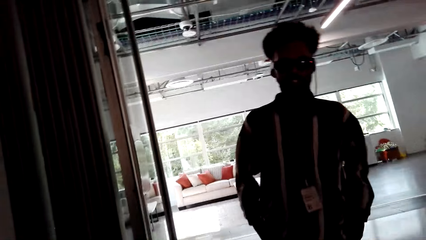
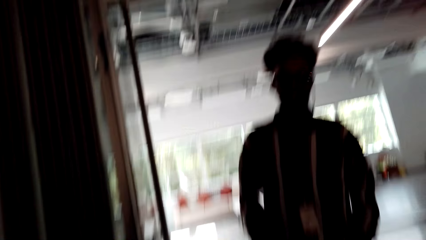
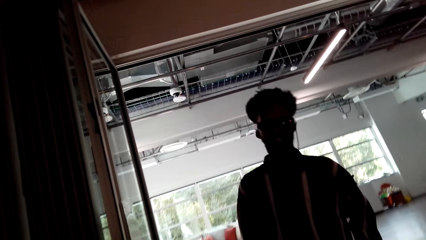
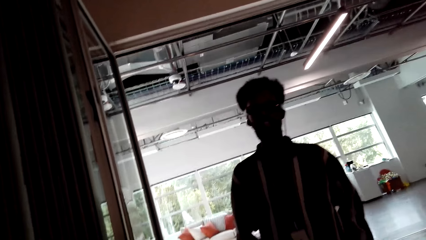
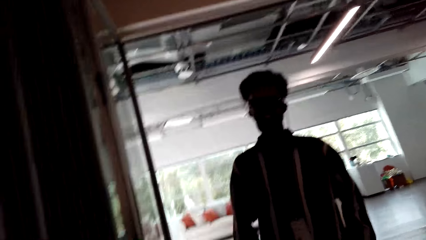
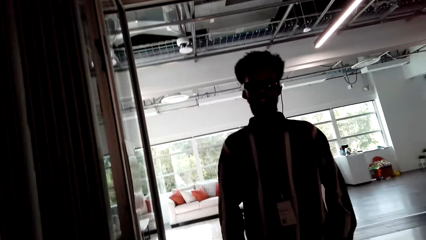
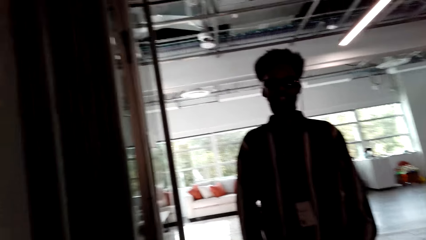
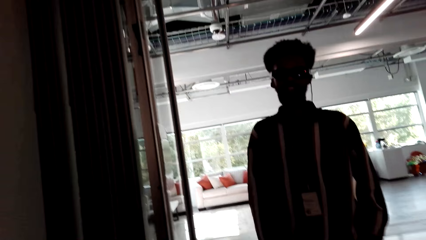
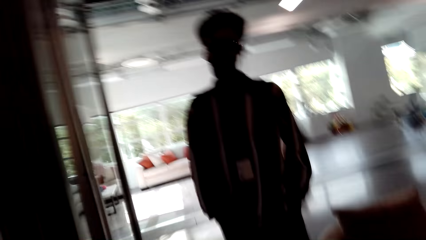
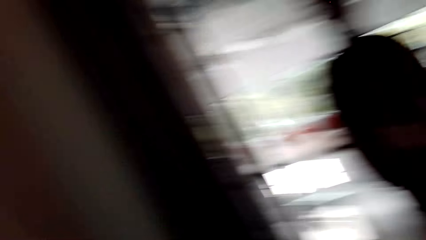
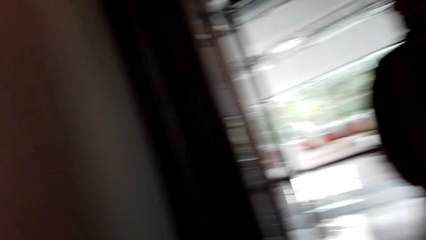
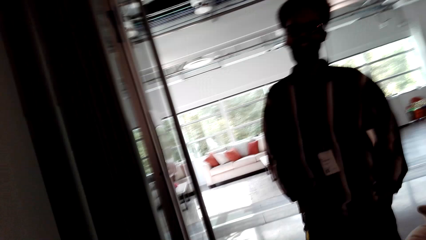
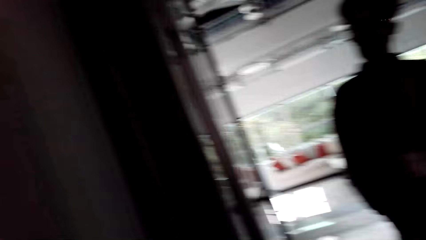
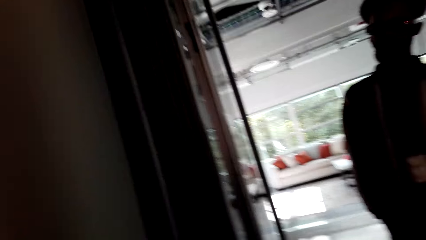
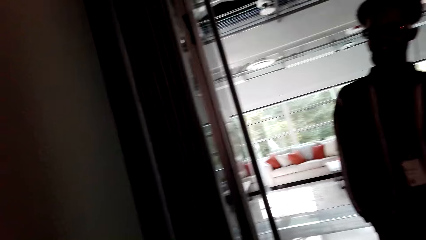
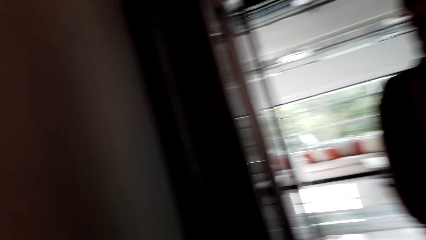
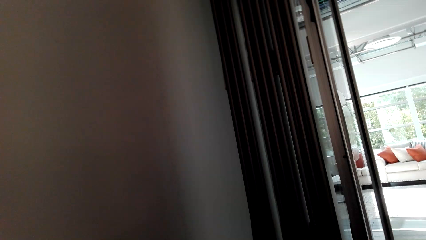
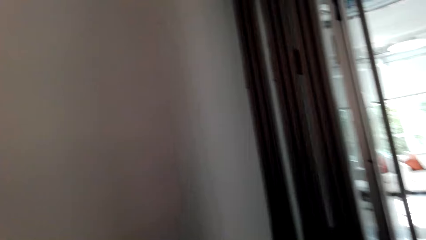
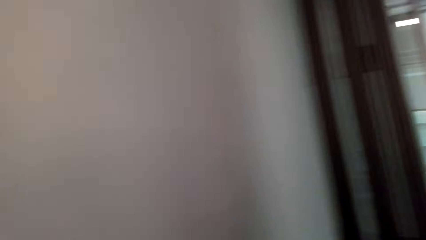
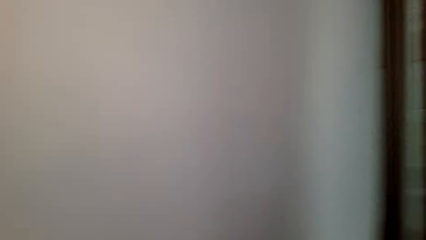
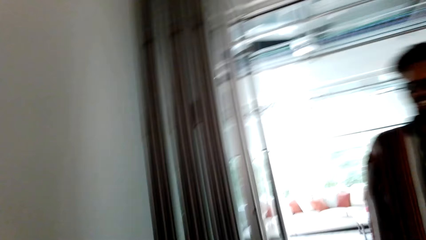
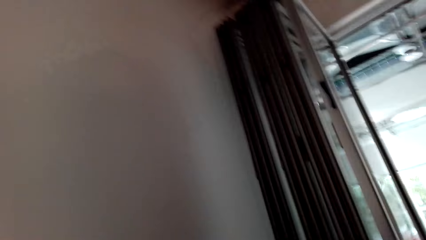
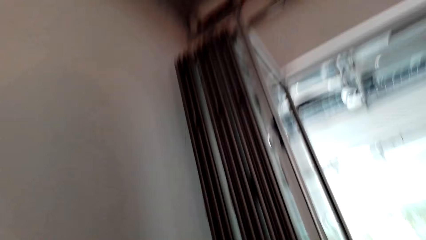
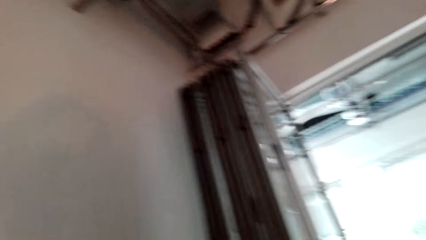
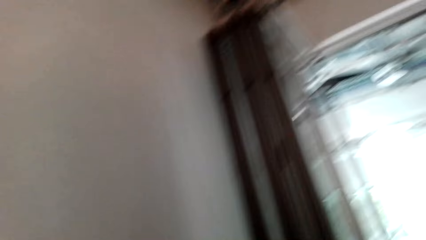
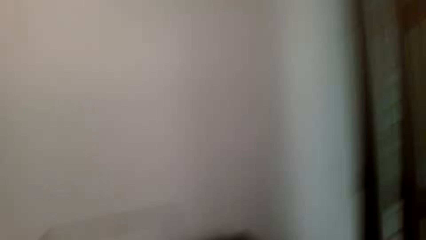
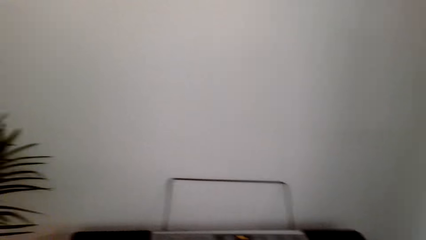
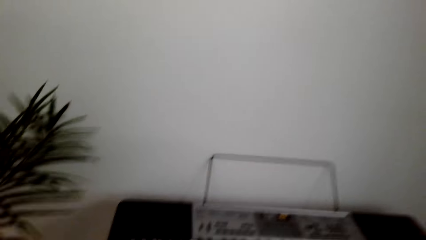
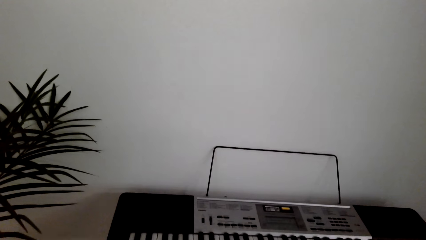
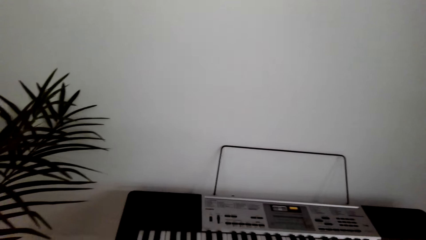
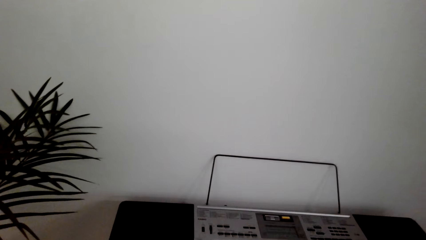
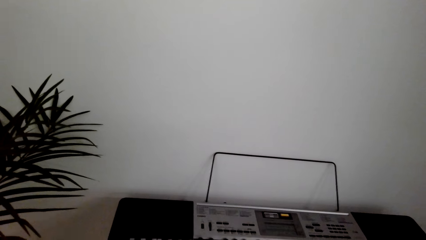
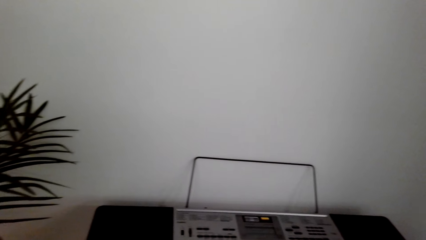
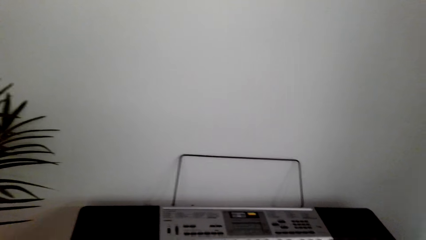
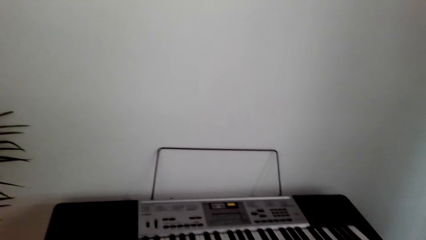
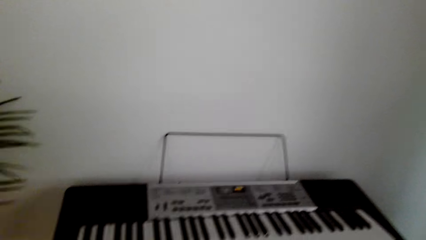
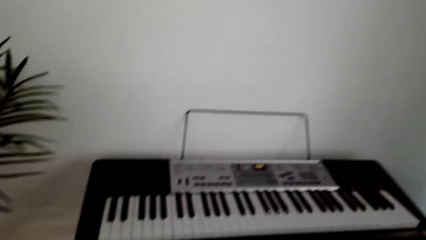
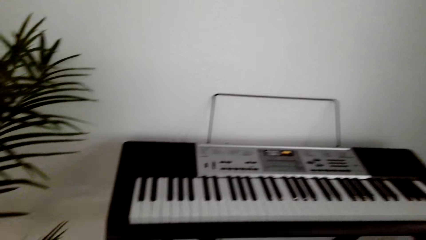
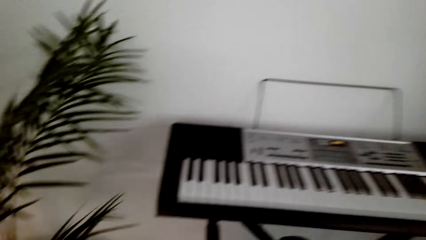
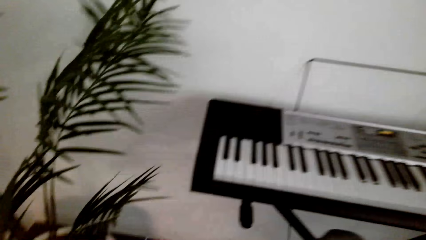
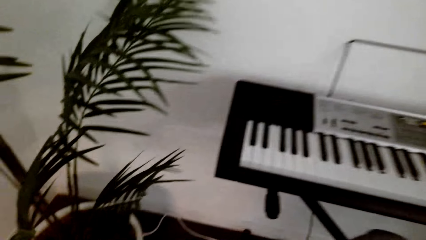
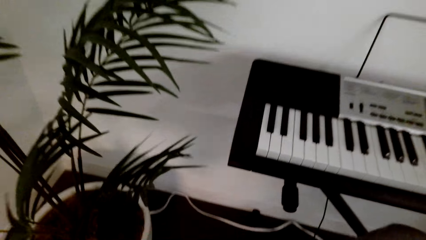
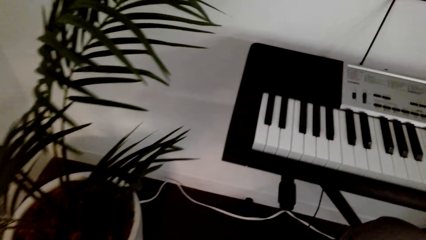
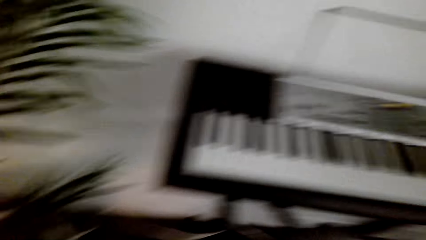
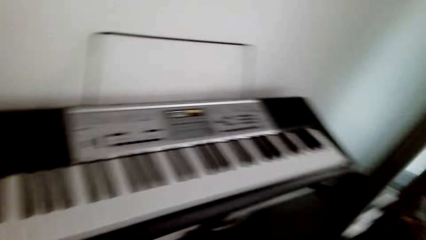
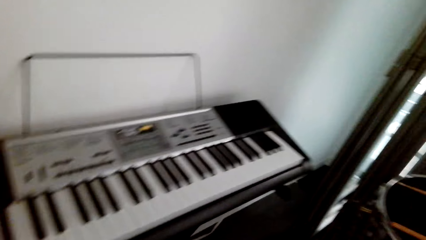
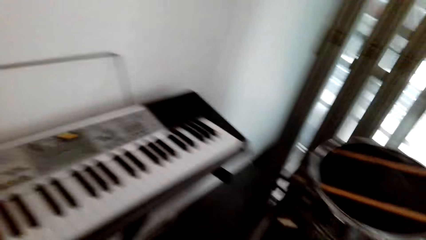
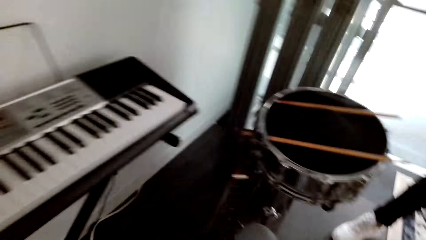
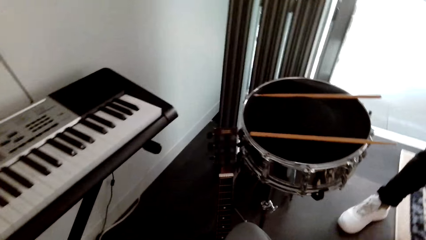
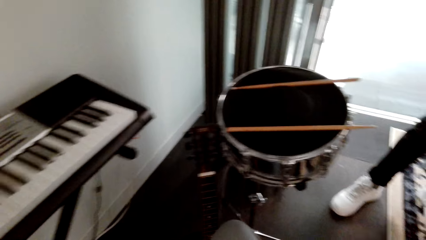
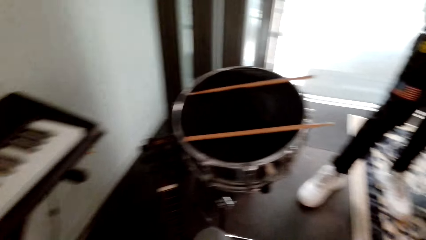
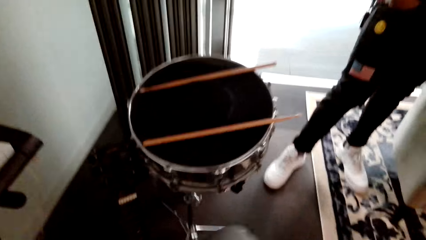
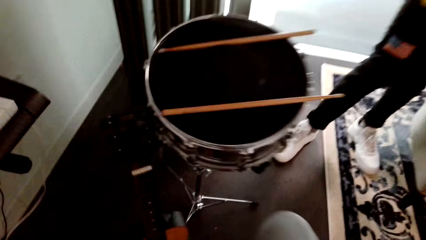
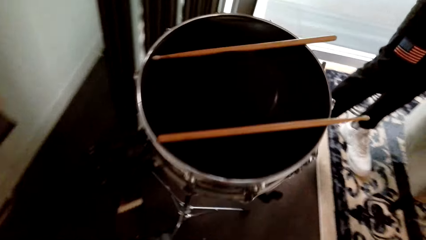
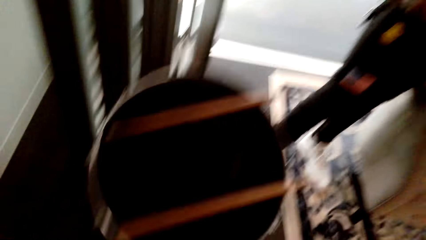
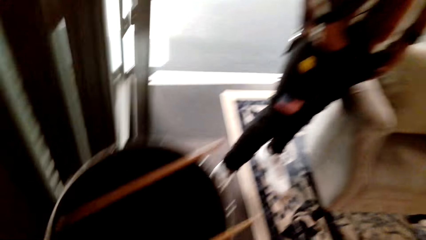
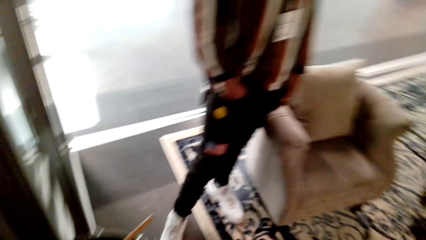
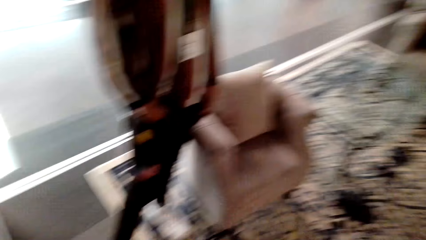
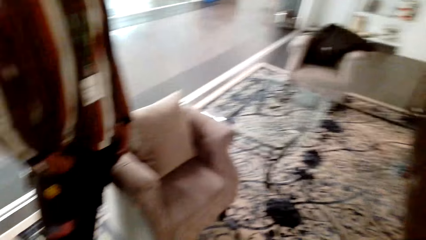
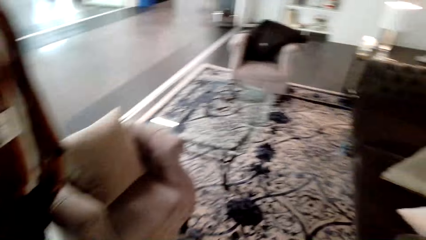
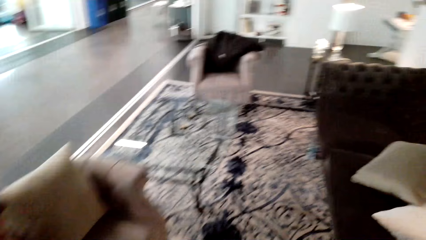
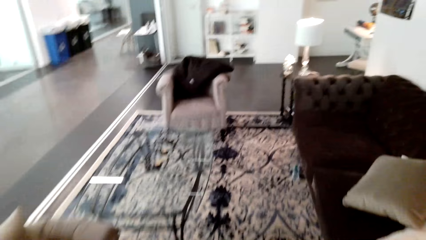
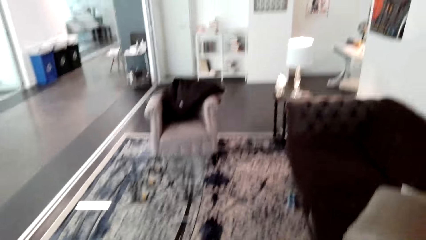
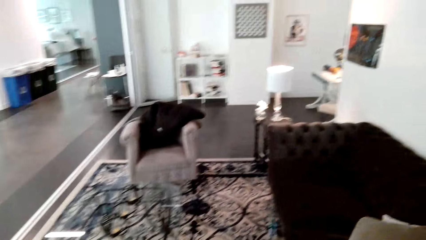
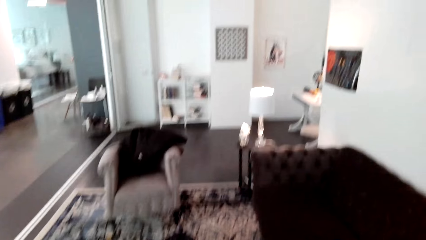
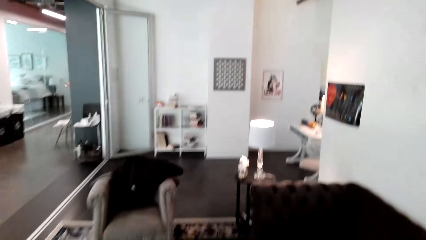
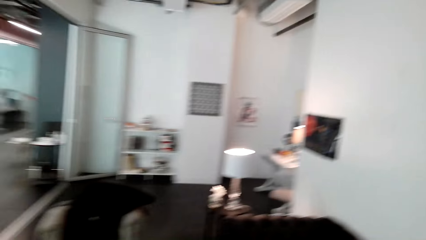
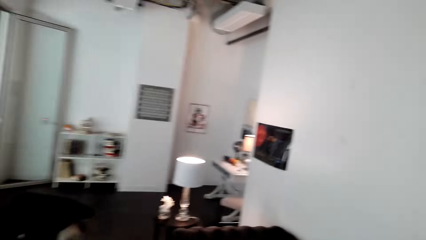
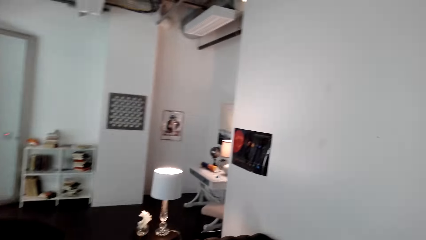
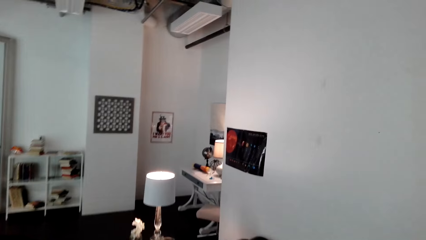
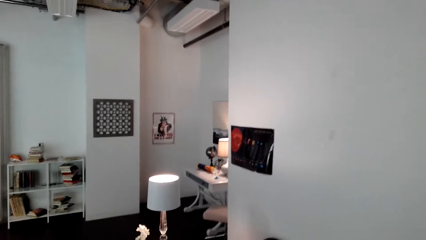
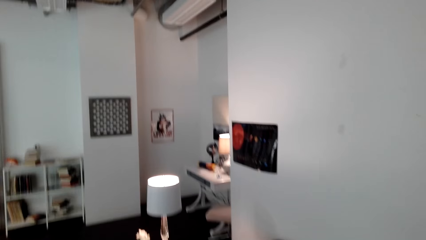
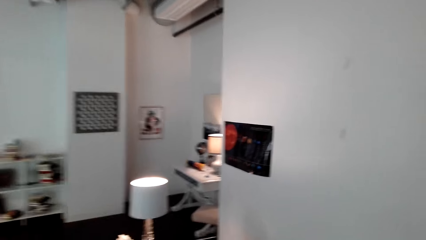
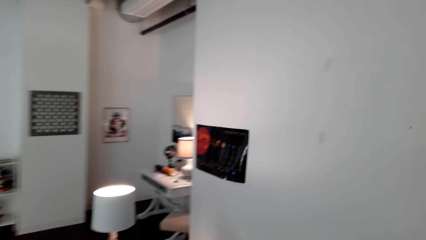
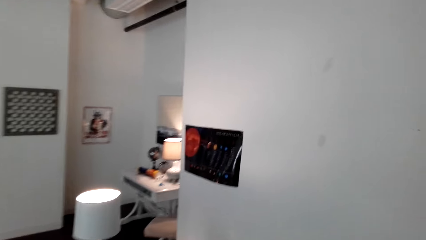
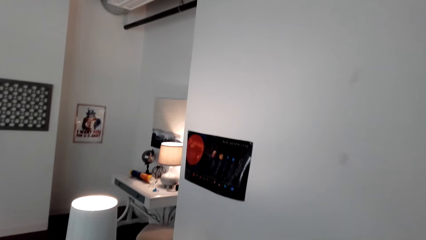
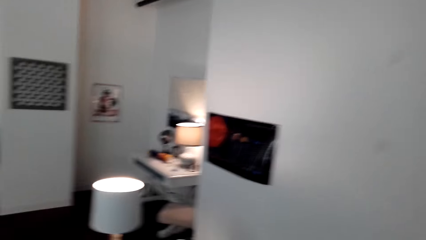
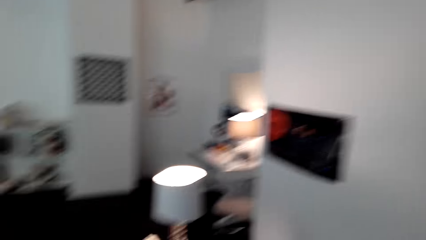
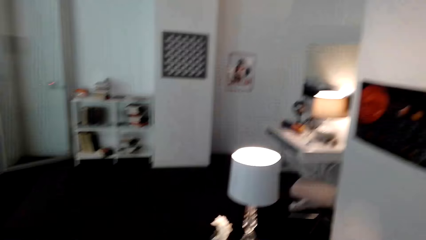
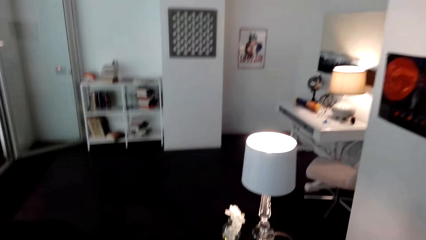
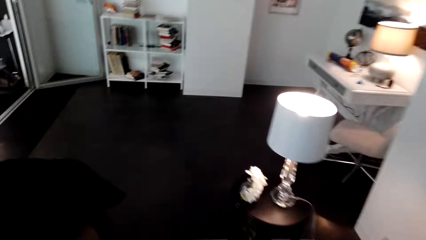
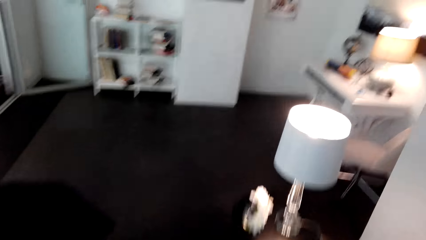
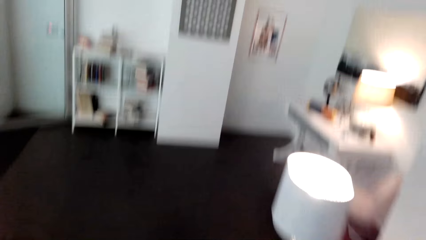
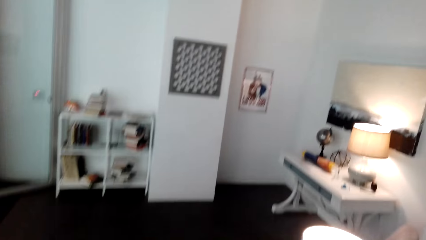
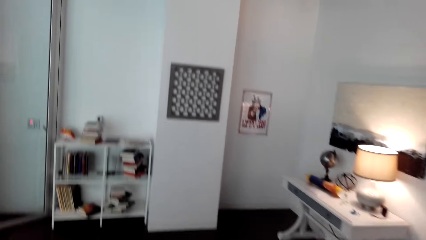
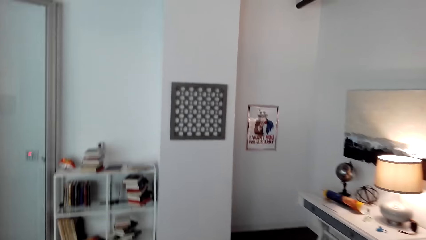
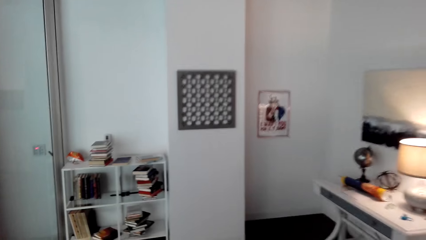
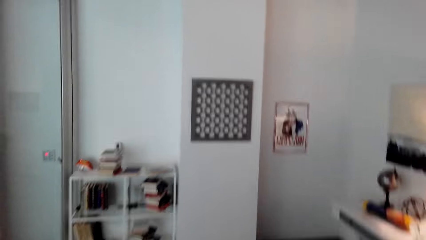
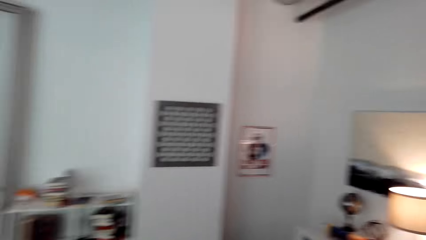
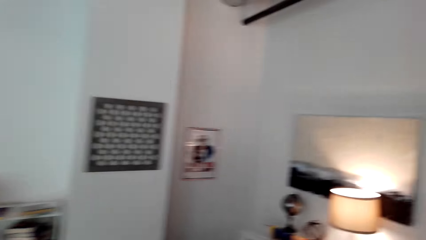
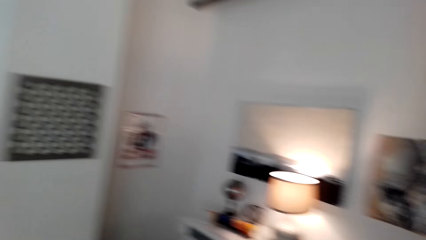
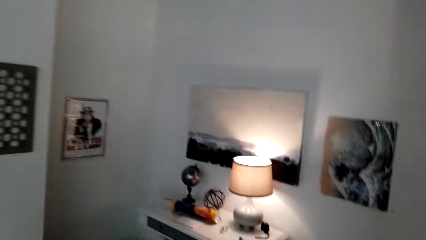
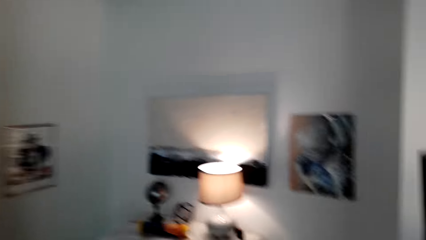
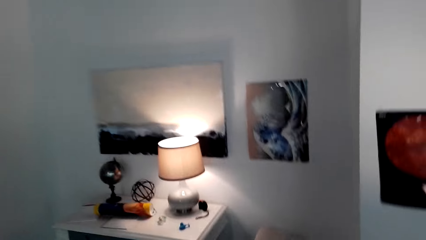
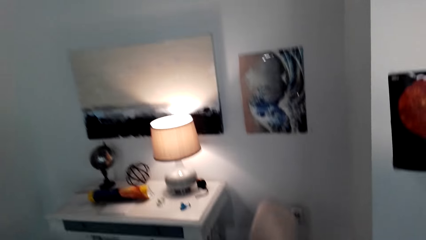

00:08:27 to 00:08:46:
The camera wearer stands up from the piano seat. They walk in the house.
